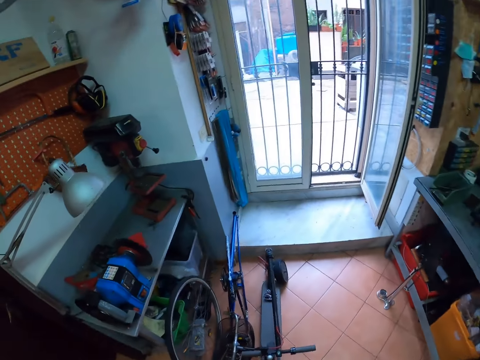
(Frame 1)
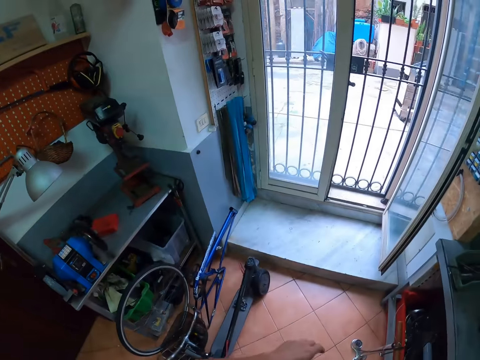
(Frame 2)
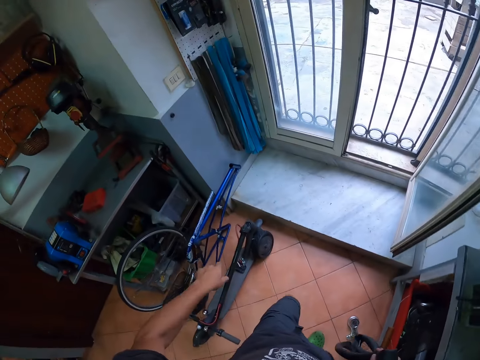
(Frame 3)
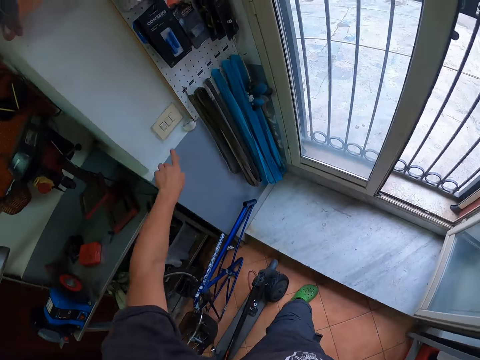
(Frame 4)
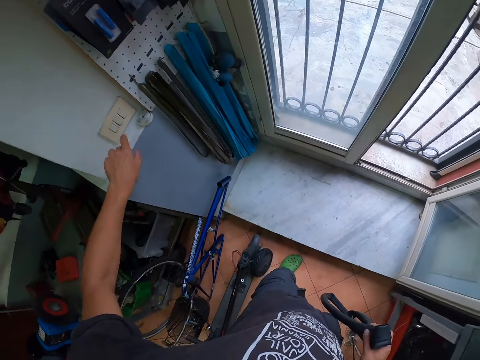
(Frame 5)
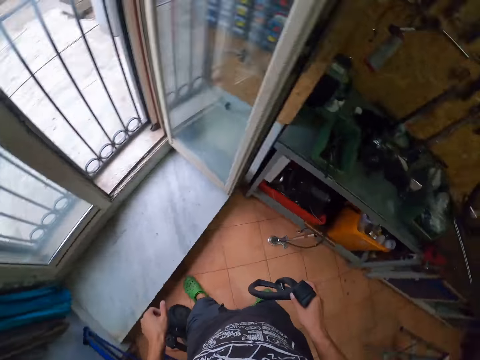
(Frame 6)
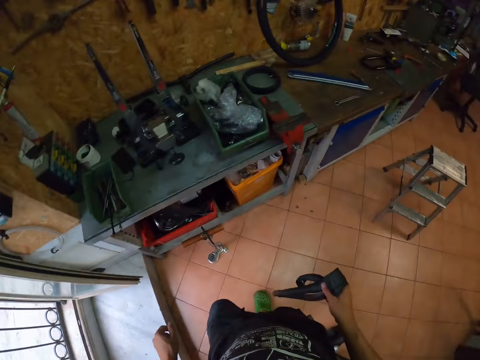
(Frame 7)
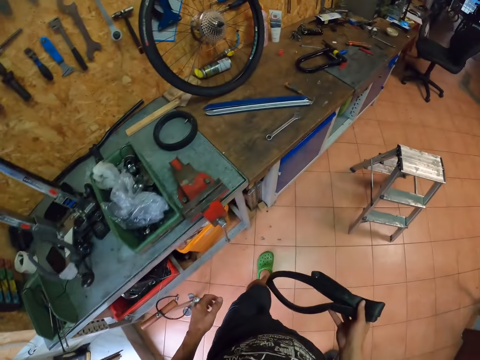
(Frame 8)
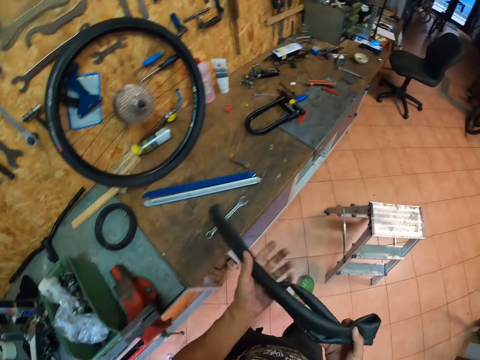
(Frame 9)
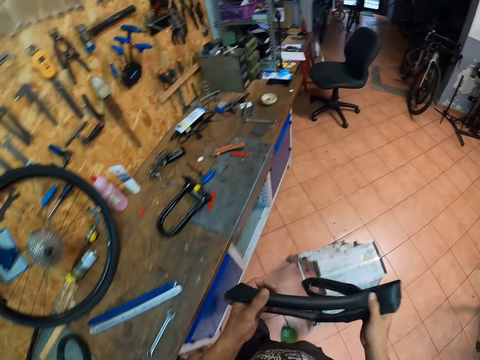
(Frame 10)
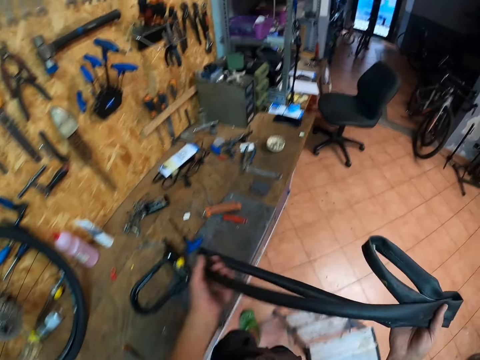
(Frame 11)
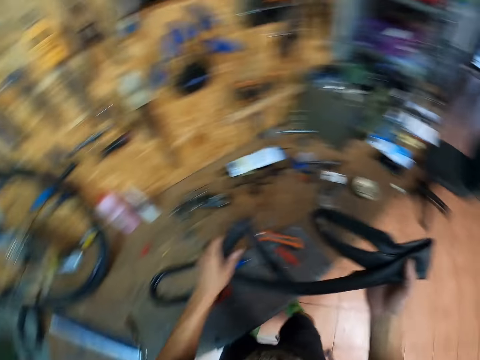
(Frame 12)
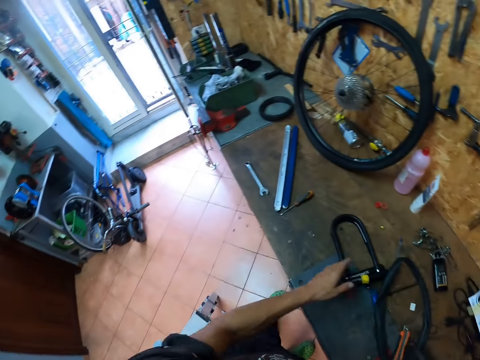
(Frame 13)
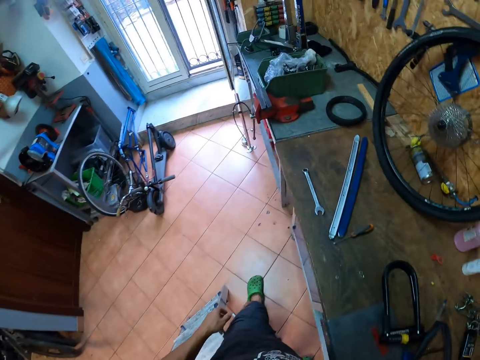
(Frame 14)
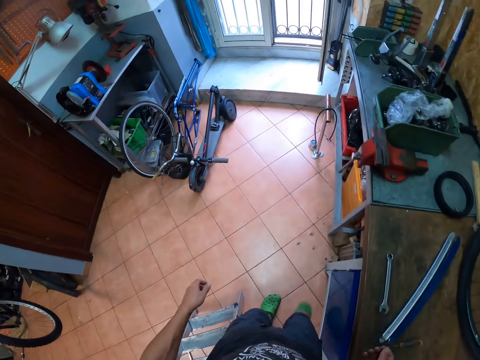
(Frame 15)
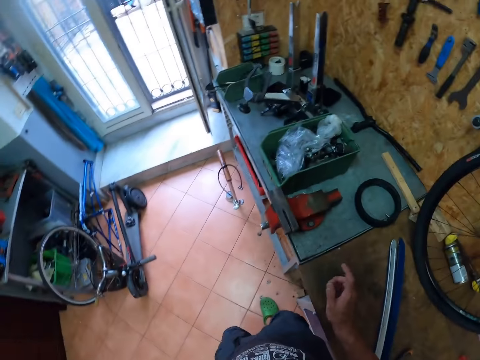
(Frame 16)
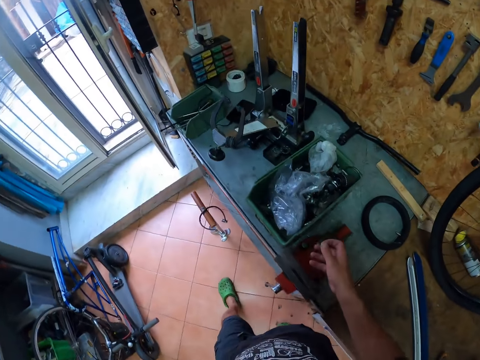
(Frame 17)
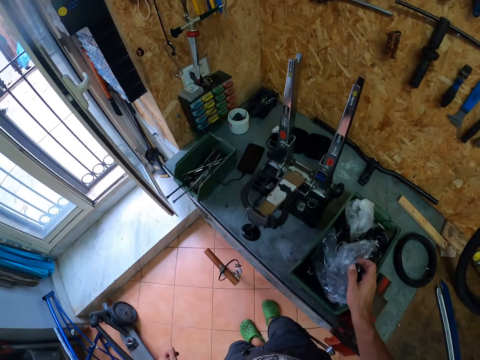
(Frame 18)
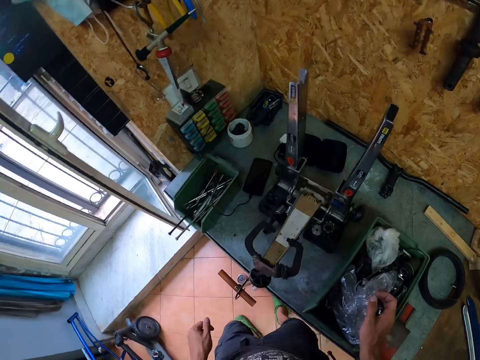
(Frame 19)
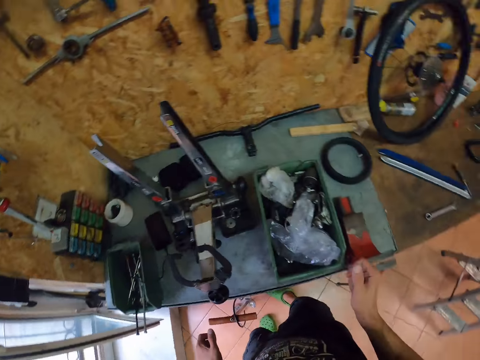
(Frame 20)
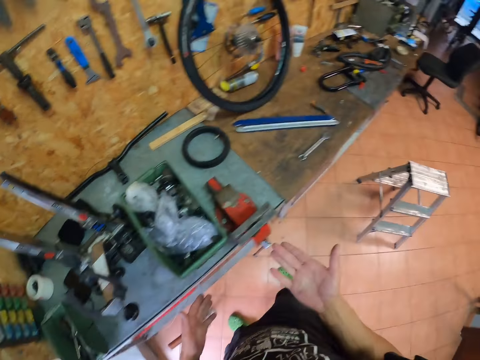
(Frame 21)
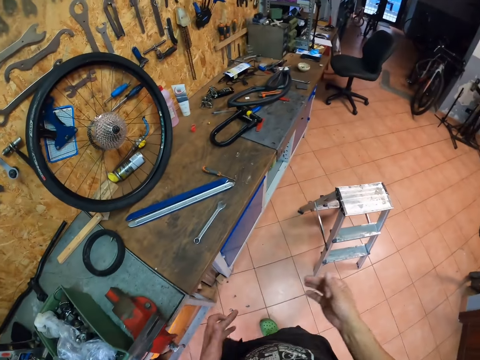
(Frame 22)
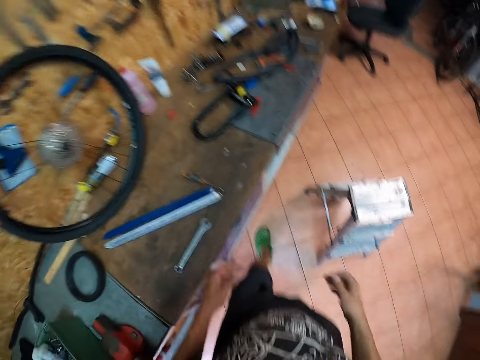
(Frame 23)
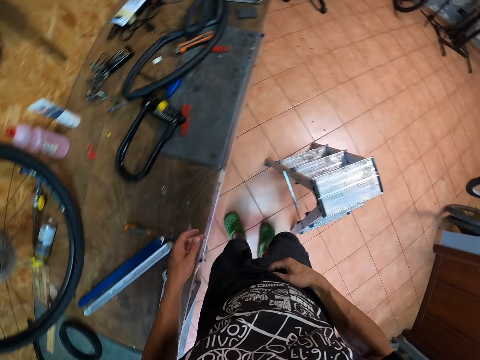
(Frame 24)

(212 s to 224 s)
The camera wearer flicks a switch on the wall with his left hand. He walks around a garage. He holds the tube with both hands. He drops the tube on the table with both hands. He walks around the garage.

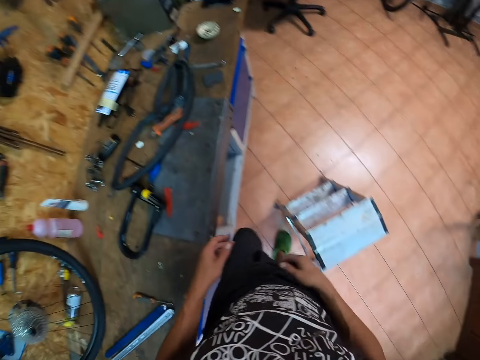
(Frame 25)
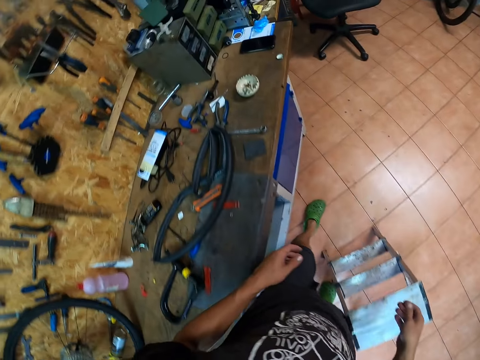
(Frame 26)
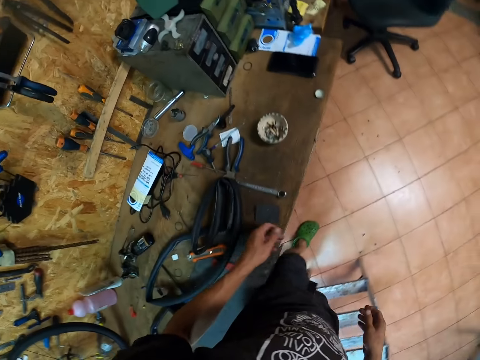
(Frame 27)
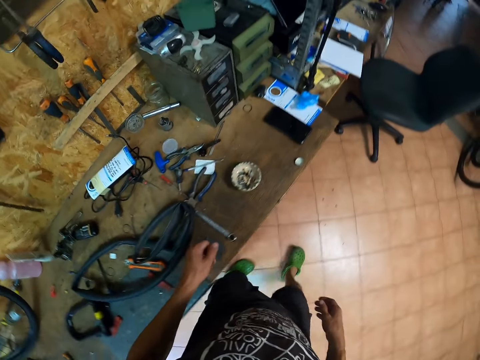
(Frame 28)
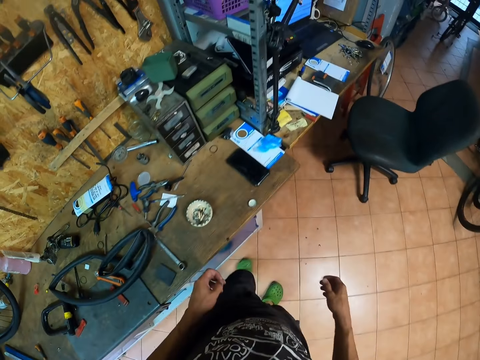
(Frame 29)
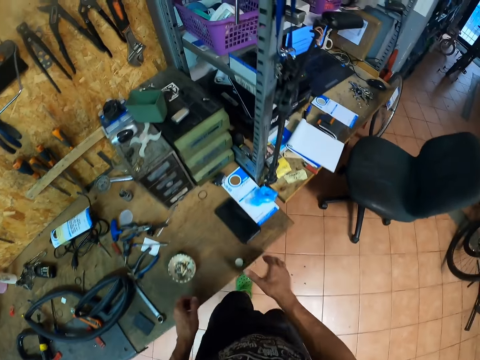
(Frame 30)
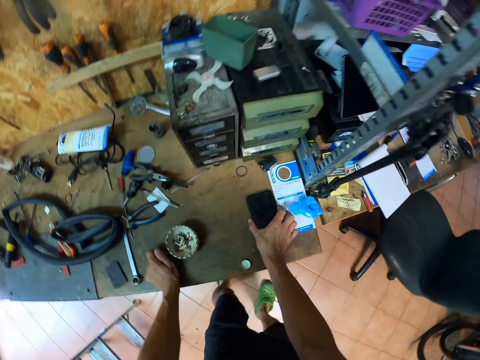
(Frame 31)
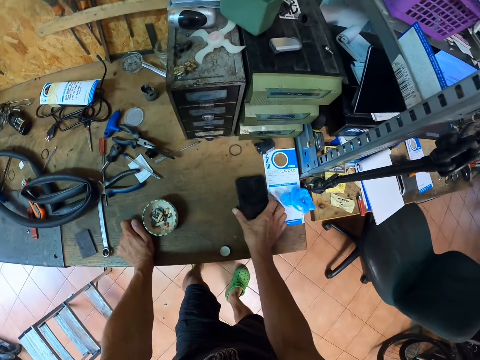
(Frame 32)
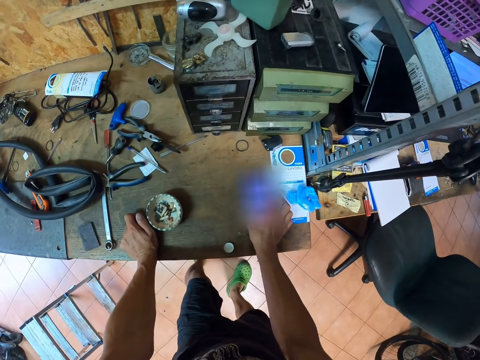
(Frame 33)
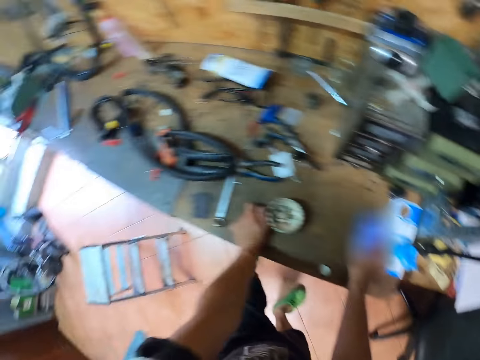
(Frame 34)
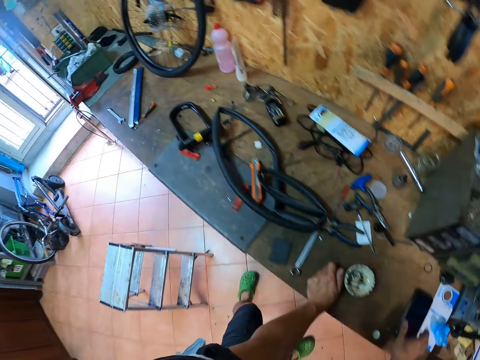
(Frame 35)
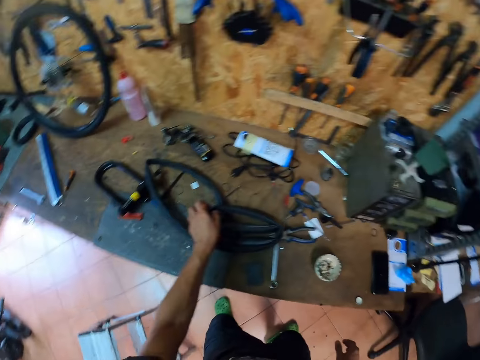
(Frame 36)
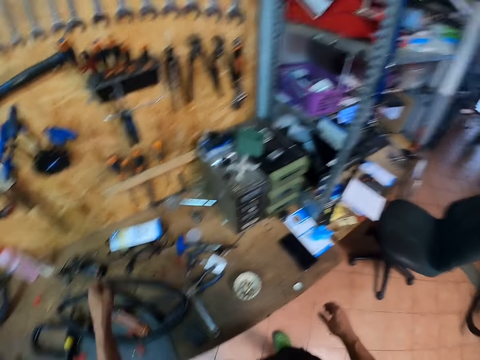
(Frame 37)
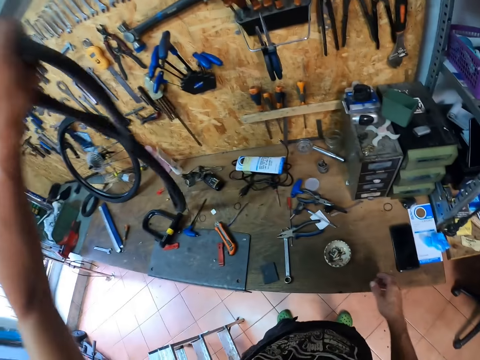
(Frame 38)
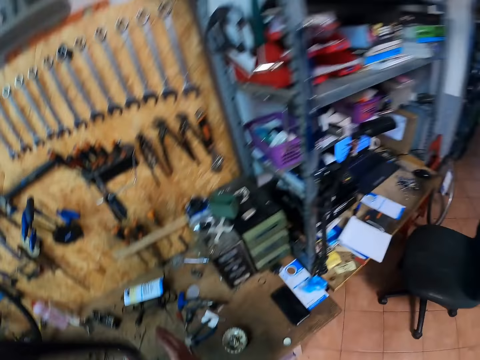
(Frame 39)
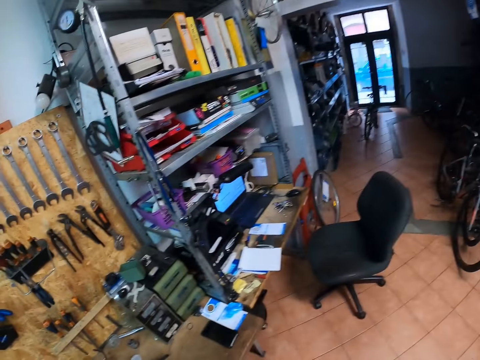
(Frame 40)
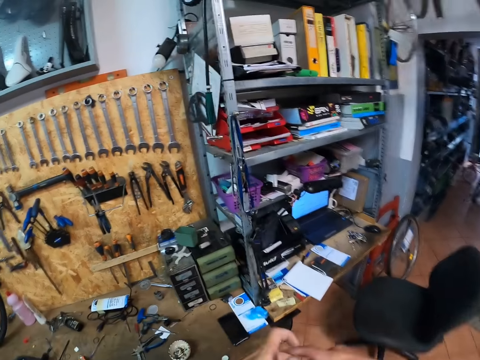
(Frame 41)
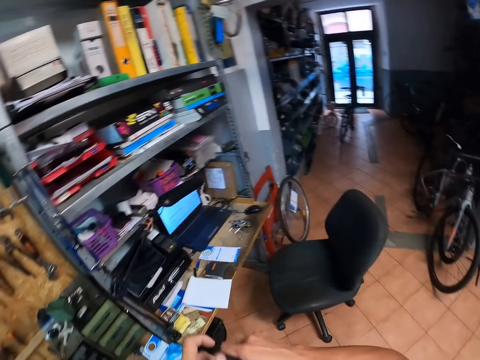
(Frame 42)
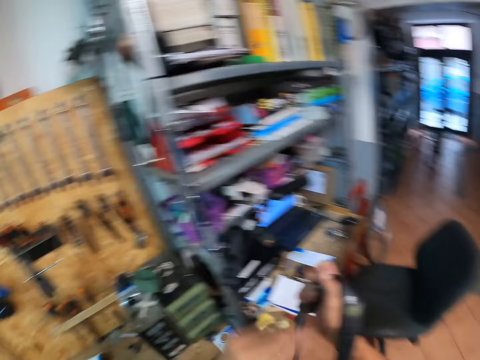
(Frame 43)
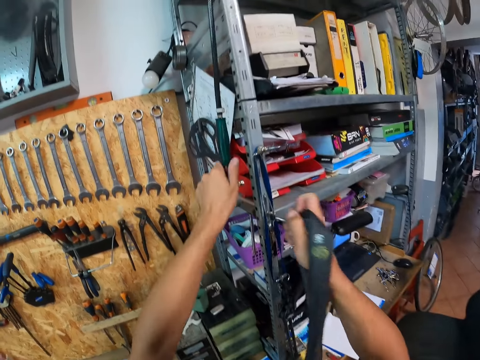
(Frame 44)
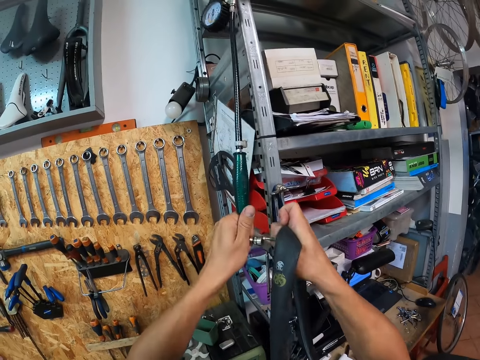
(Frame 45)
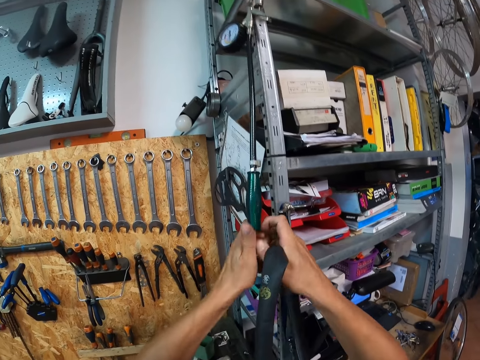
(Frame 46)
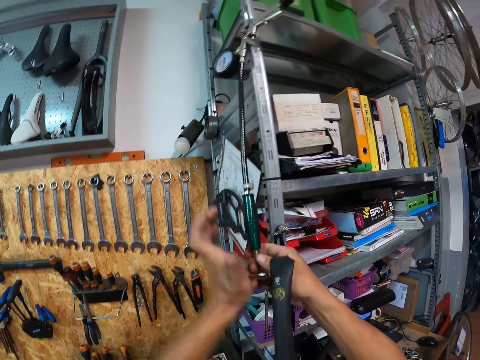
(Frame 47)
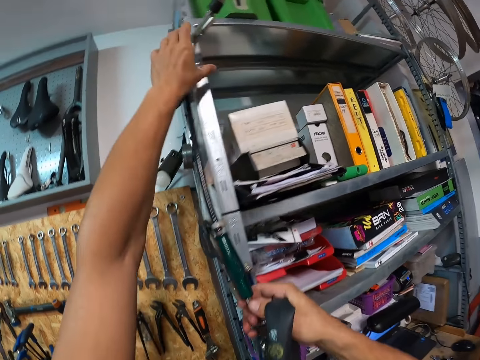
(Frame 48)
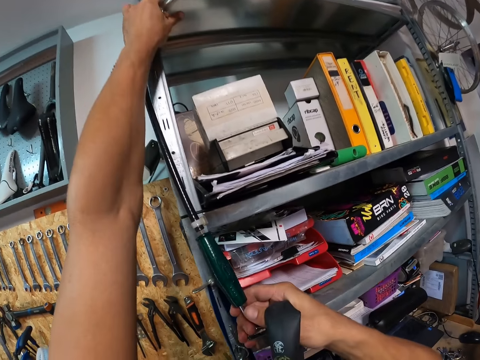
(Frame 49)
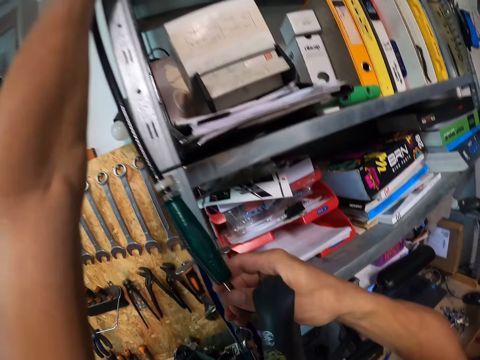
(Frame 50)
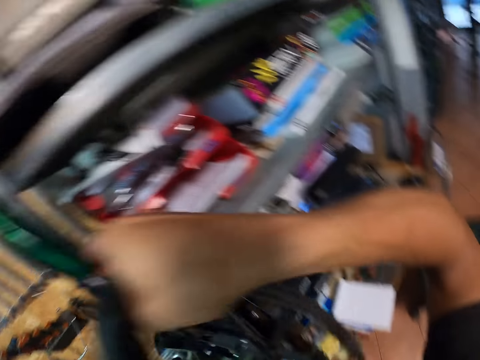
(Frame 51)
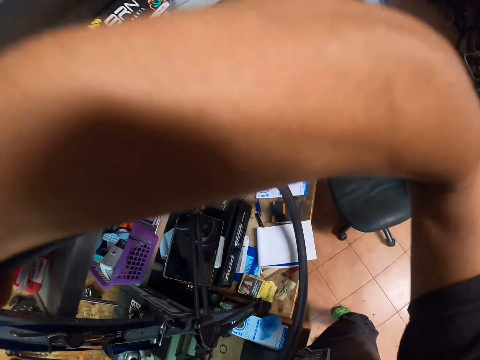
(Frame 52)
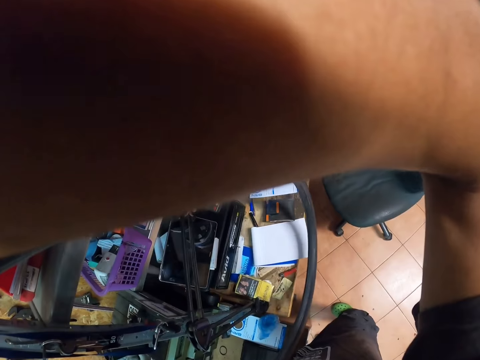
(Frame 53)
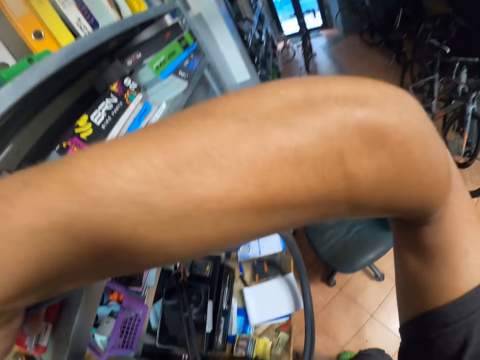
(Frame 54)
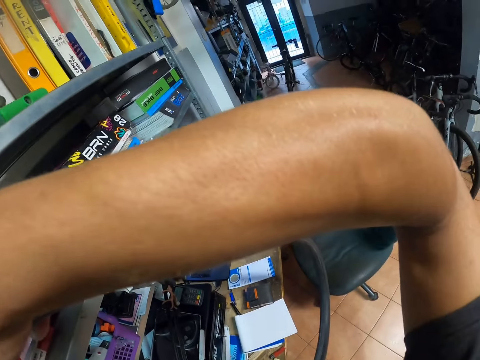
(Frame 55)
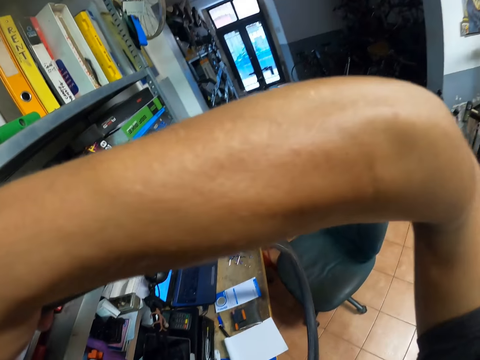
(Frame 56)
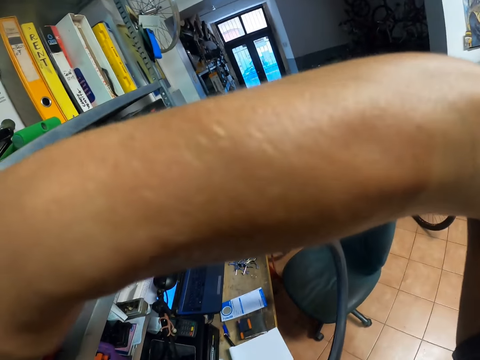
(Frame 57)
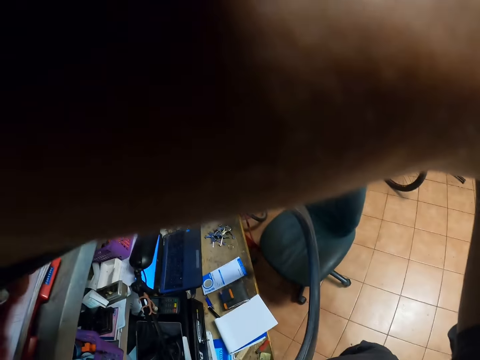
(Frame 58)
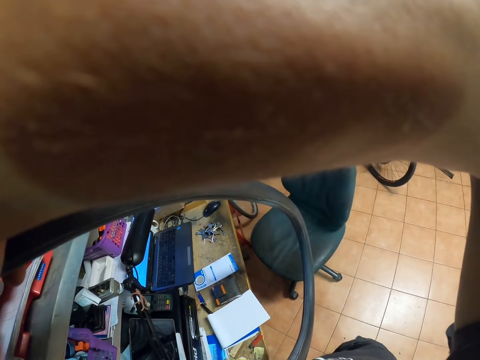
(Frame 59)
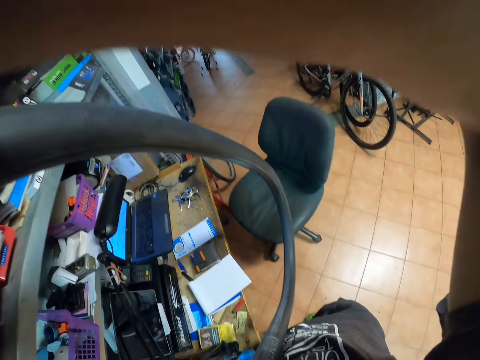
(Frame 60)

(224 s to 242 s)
The camera wearer operates a phone with his right hand. He picks up the tube from the table with his left hand. He passes the tube from his left hand to his right hand. He walks around a garage. He grabs the nozzle of a tire inflator or air gun with his left hand. He inserts the nozzle into the valve of the tube in his right hand with his left hand. He flicks on the tire inflator with his right hand. He adjusts the air gun with his hand.
